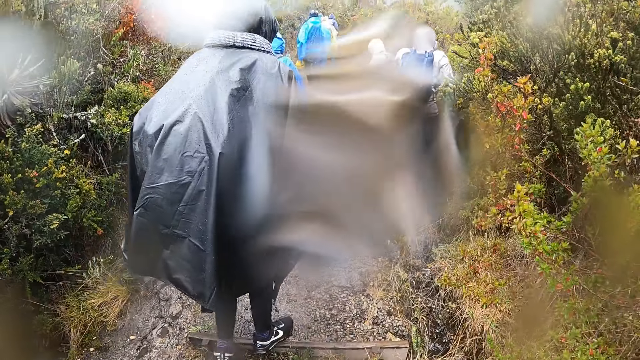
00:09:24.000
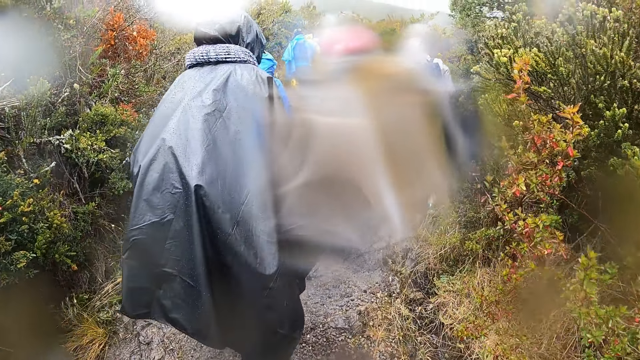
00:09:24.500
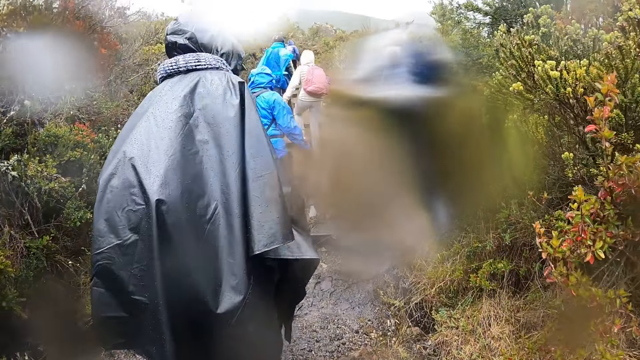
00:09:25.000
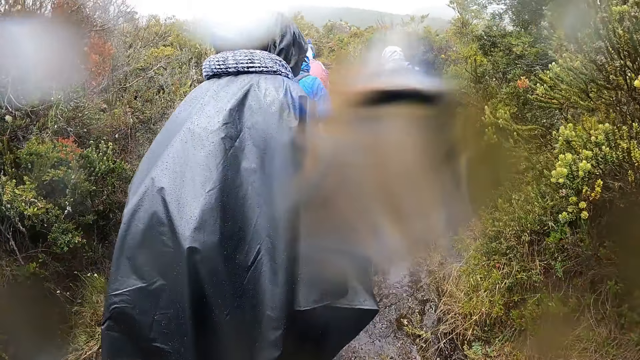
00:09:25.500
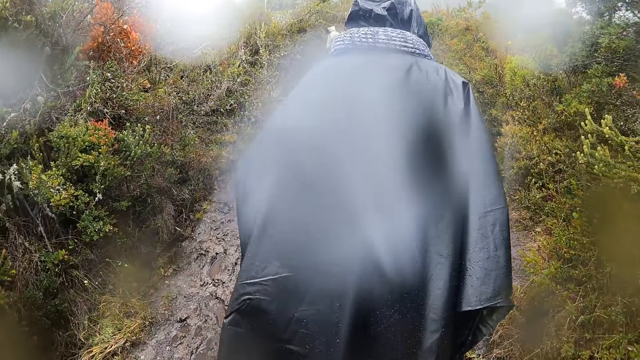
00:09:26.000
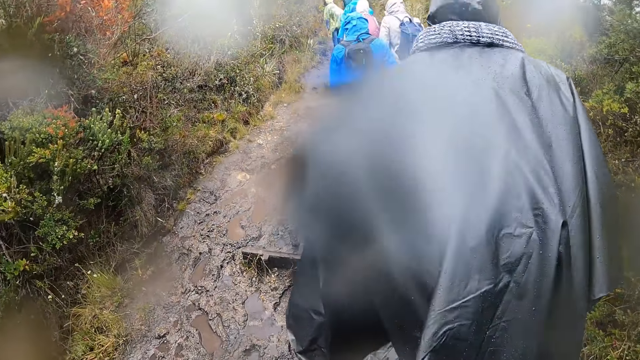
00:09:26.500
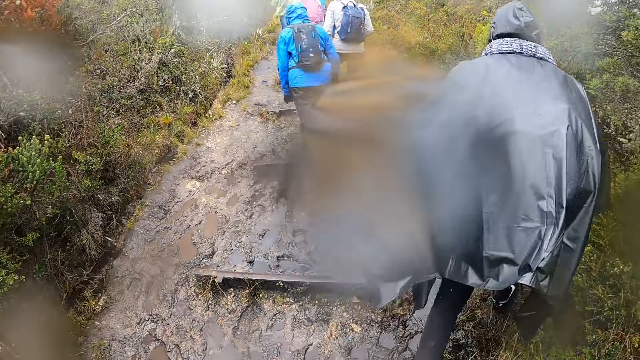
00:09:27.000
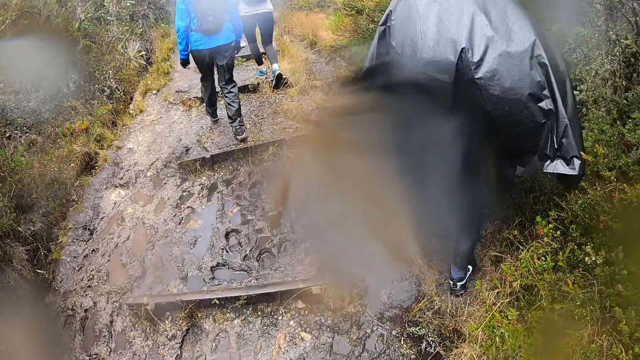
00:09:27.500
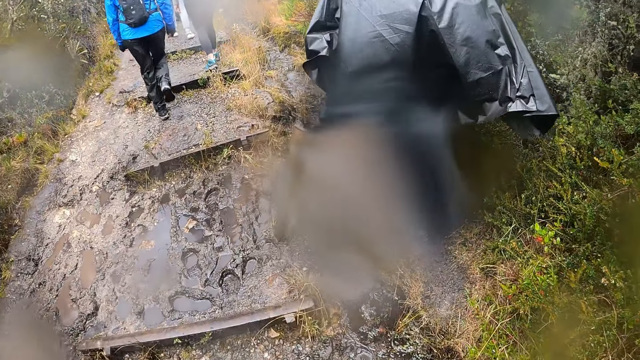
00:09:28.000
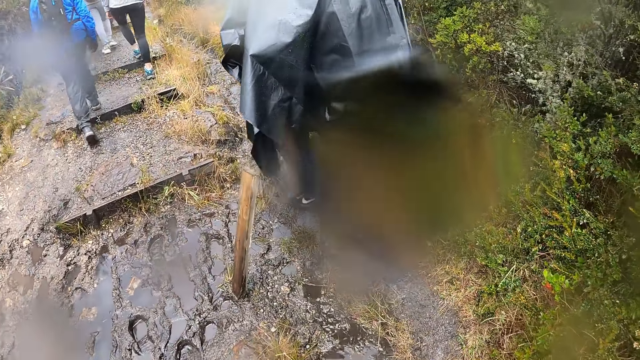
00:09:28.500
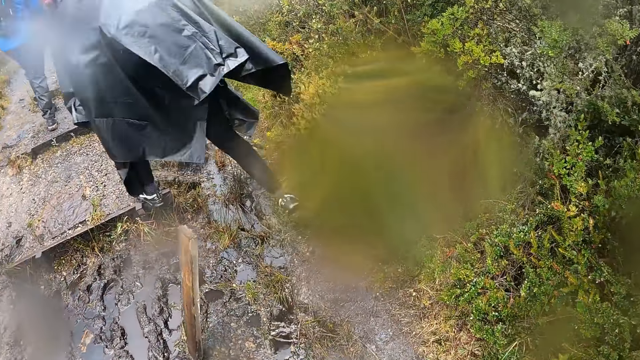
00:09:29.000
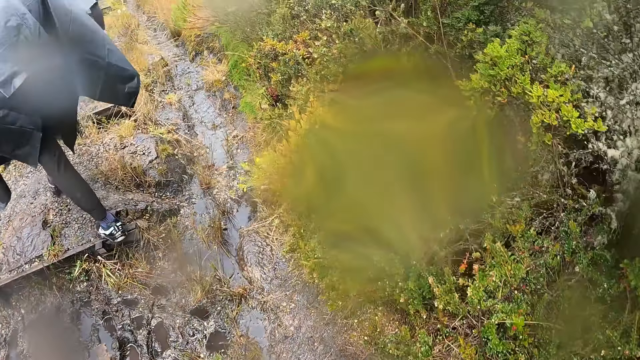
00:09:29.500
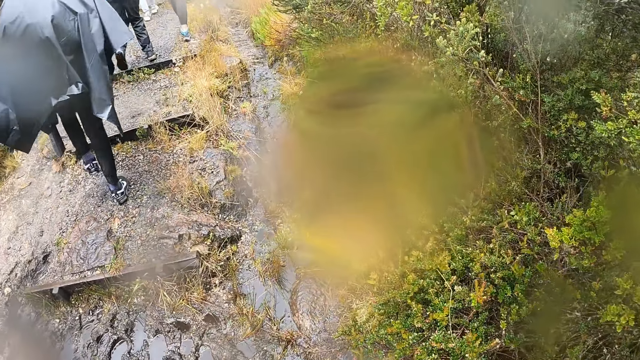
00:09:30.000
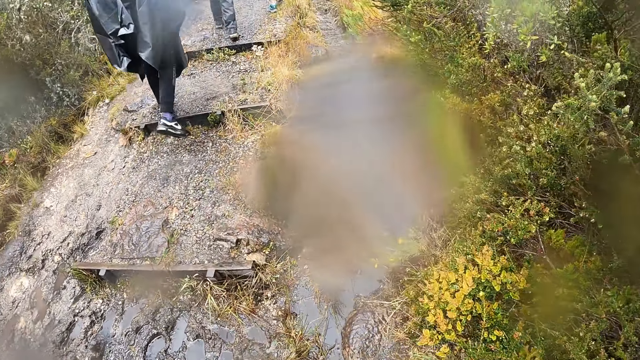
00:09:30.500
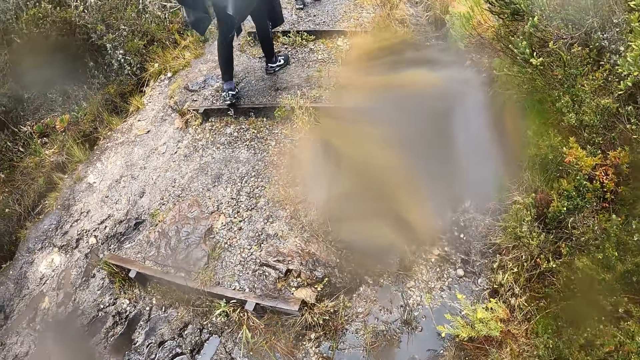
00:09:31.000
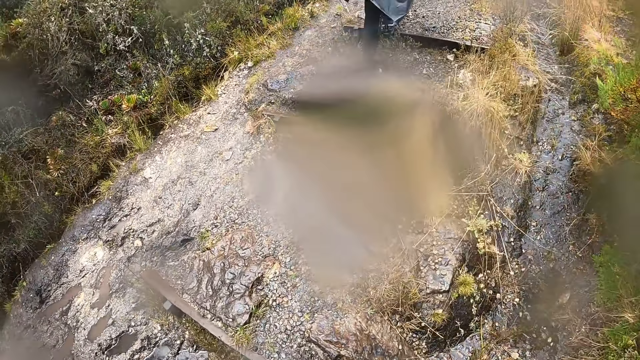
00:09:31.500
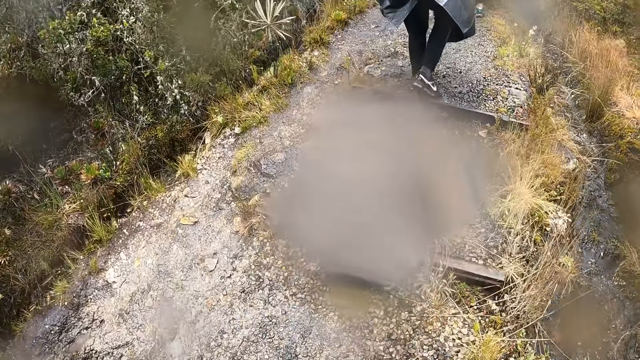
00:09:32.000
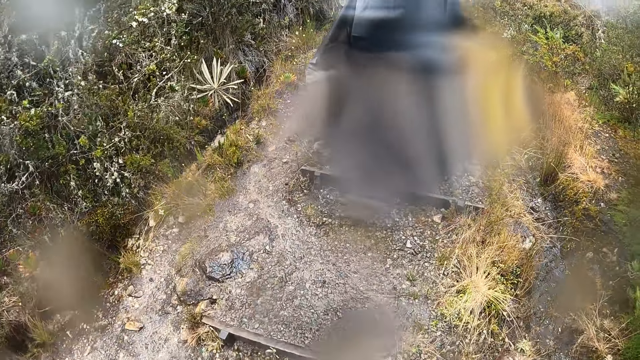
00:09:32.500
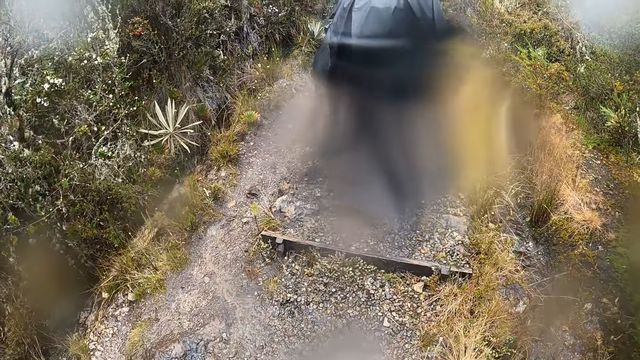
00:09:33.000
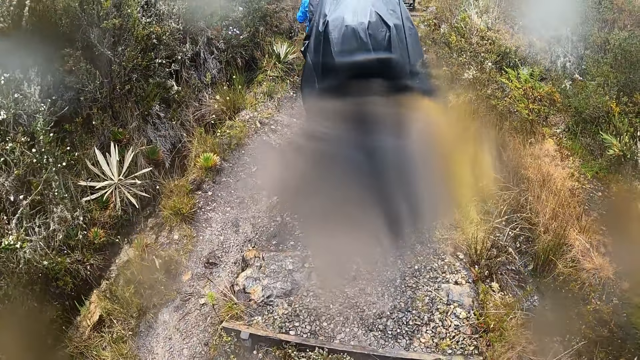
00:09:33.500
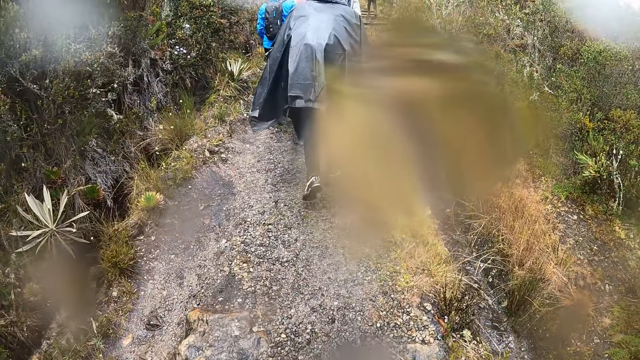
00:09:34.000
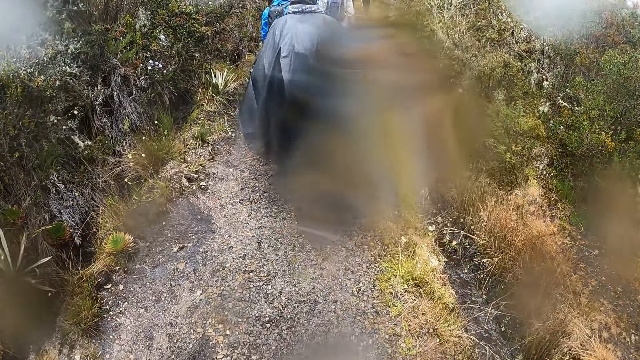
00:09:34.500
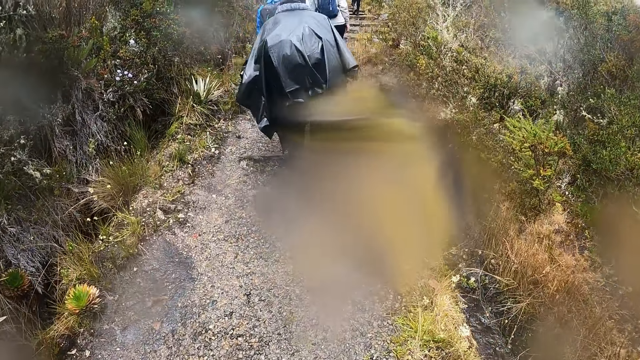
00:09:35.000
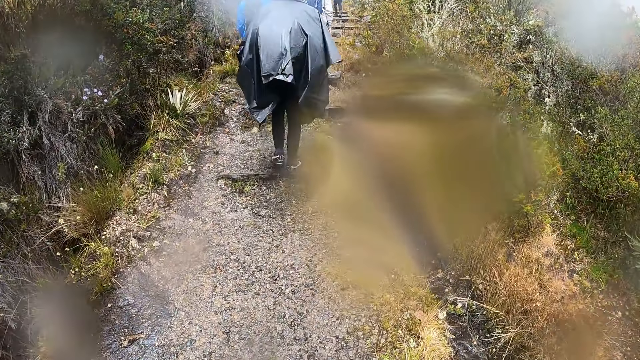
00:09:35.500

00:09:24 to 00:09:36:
A man walks. A woman walks.

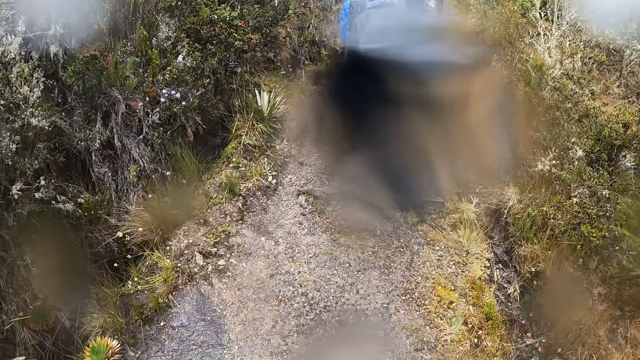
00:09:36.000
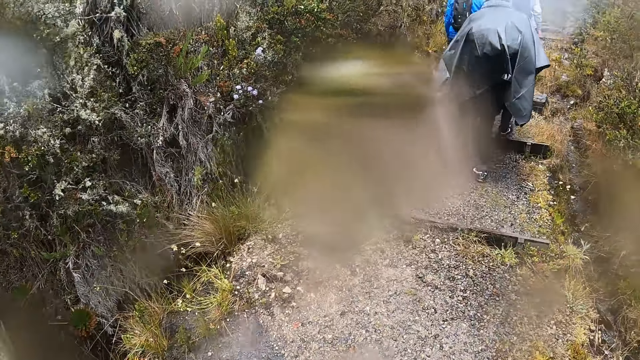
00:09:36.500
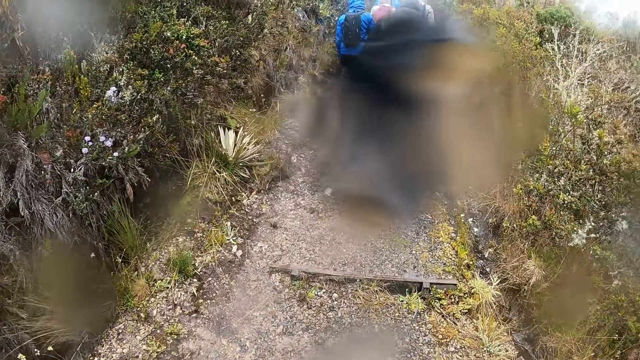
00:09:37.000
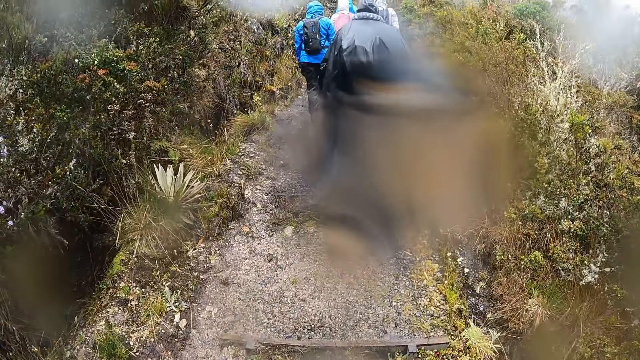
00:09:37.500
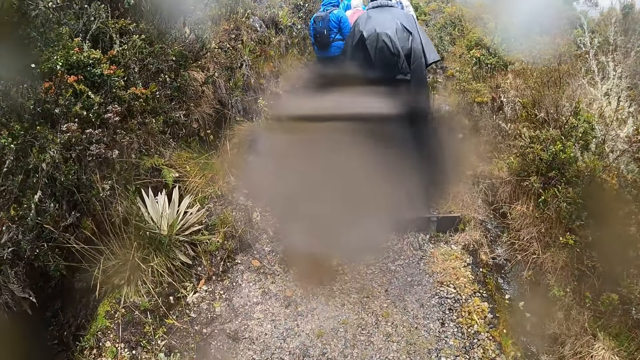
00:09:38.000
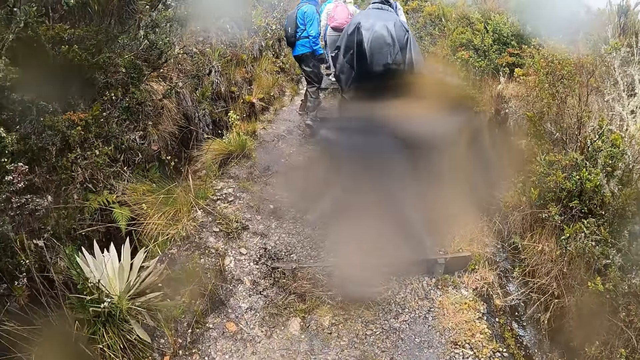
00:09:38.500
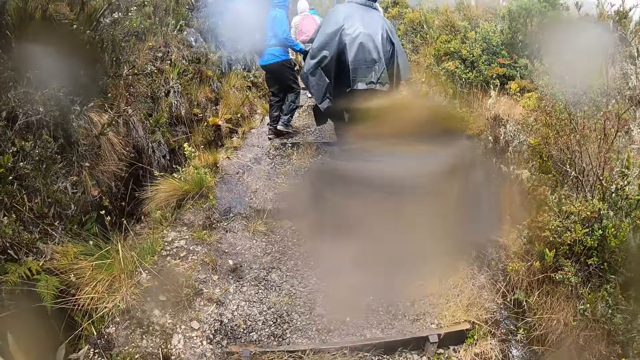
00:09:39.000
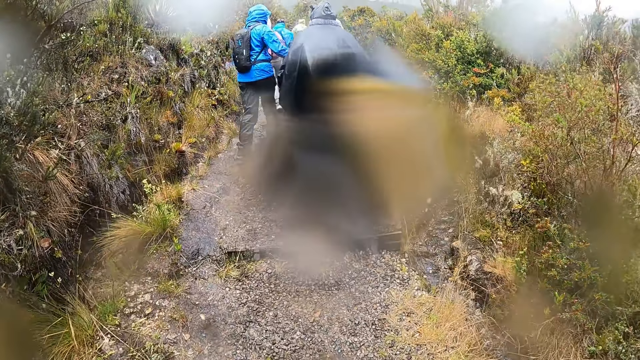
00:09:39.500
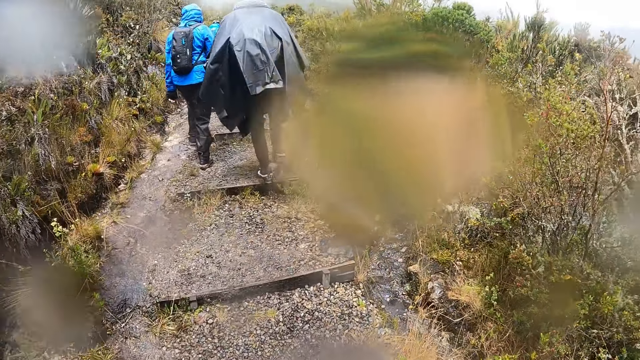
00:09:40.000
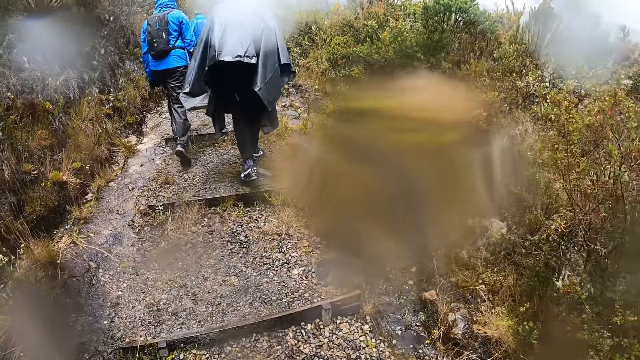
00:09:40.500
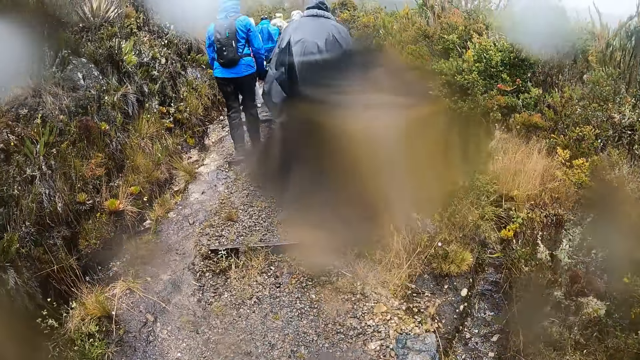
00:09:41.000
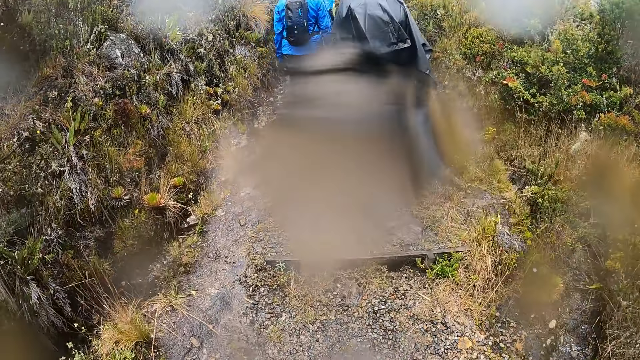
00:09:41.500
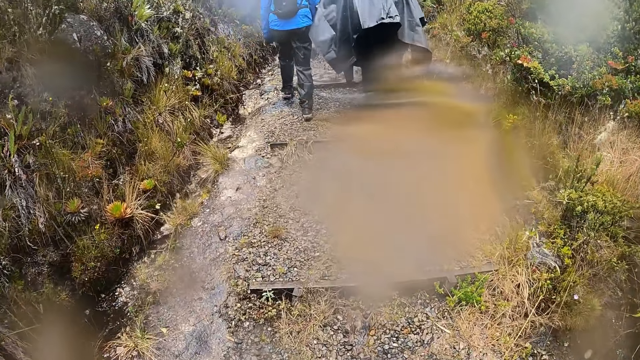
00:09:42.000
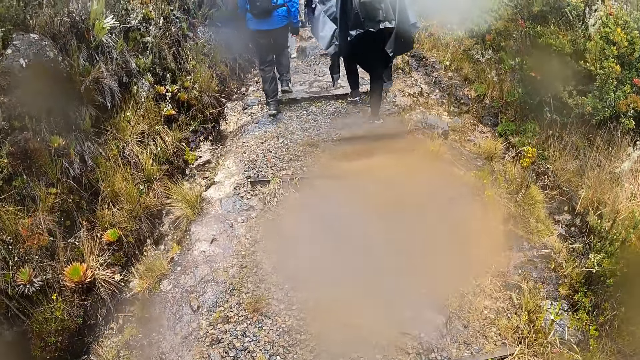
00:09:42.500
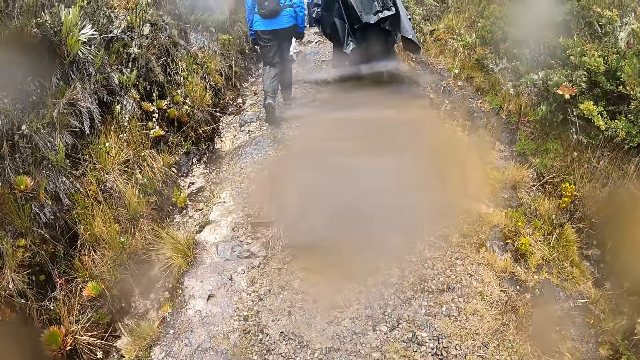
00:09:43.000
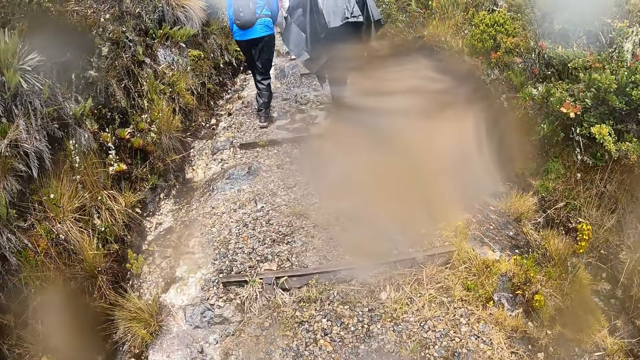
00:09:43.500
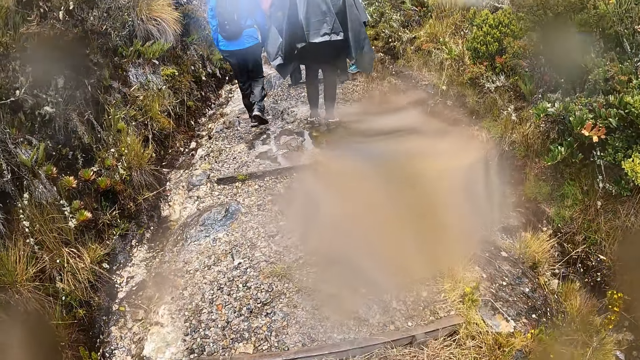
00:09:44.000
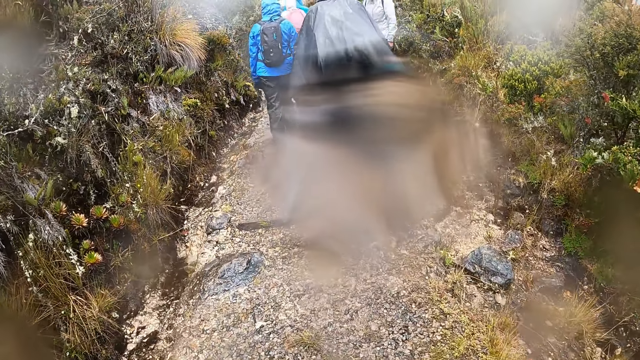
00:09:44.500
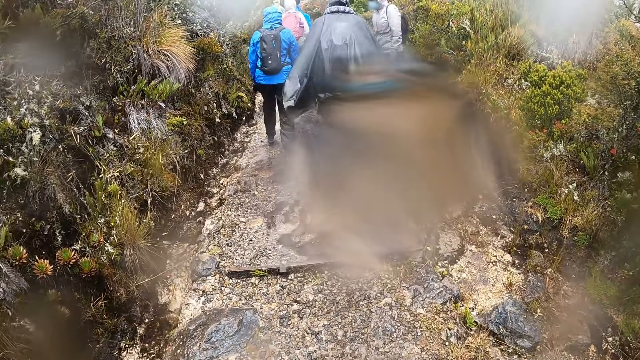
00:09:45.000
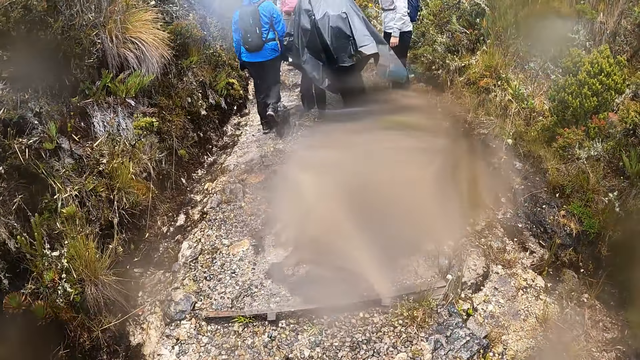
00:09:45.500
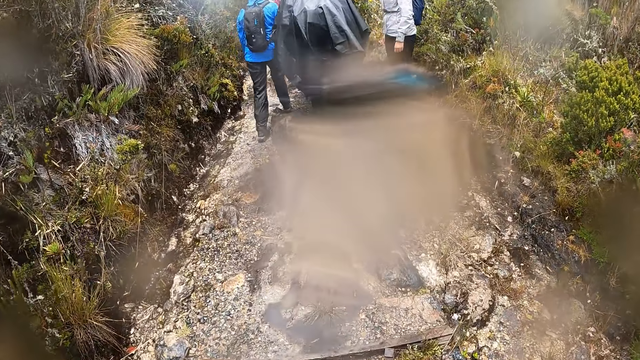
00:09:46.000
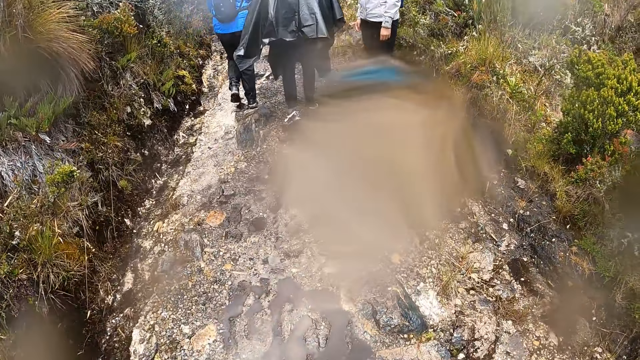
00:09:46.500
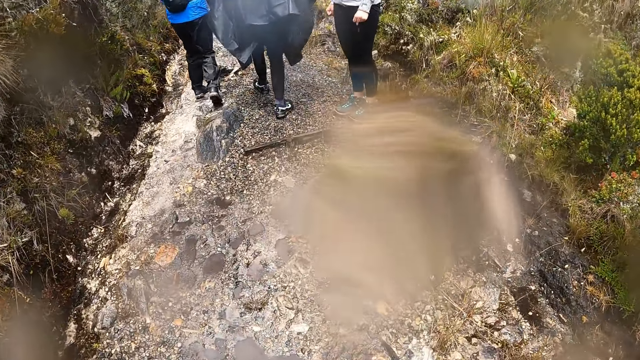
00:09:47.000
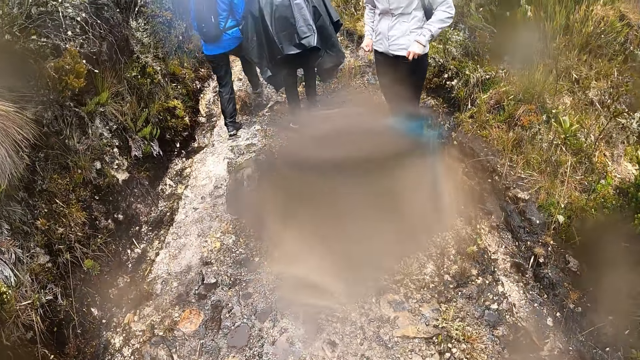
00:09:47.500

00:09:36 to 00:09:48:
The man moves hands. The woman walks. Another woman stands. She waits on the pathway.
